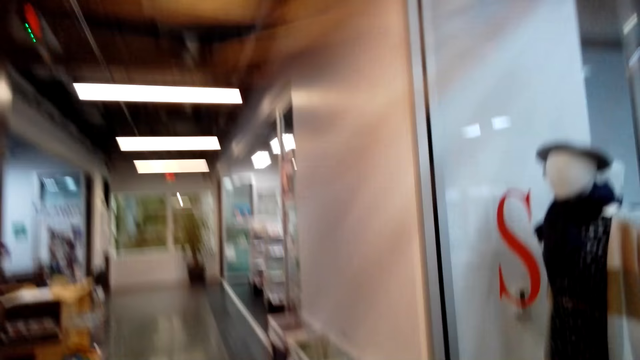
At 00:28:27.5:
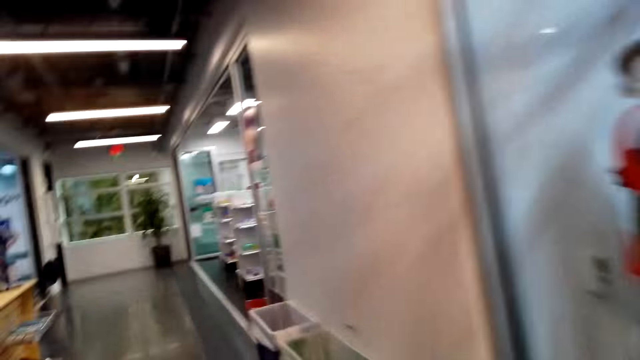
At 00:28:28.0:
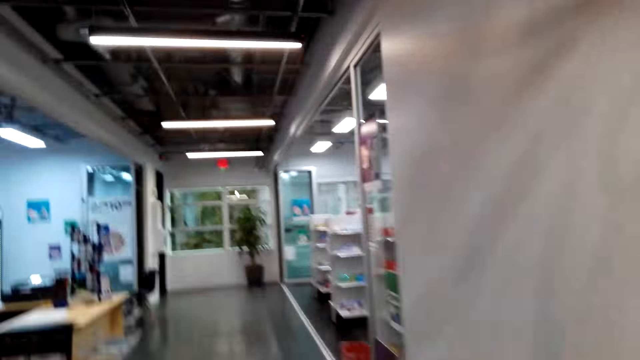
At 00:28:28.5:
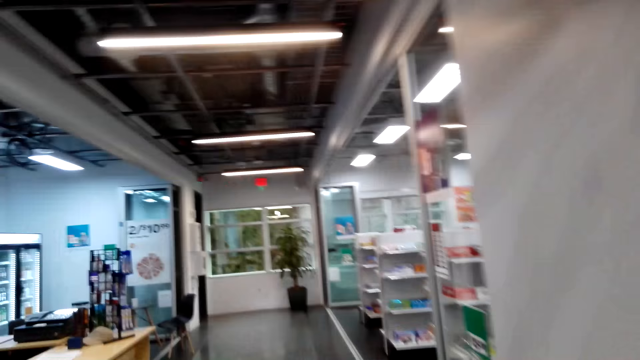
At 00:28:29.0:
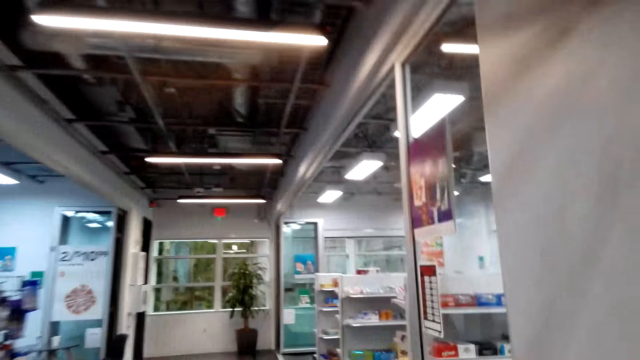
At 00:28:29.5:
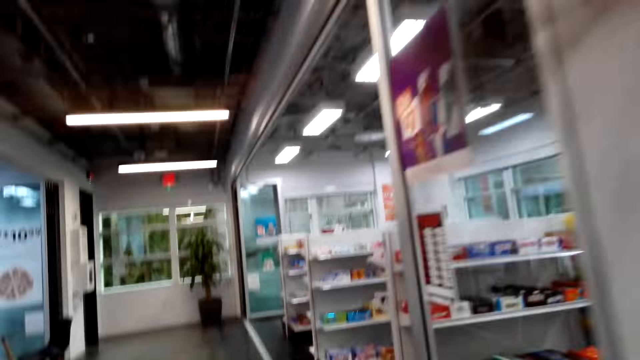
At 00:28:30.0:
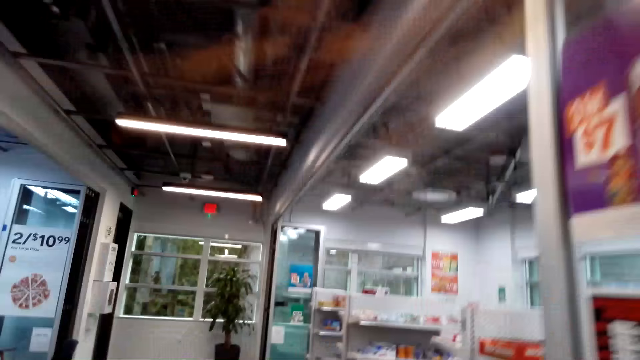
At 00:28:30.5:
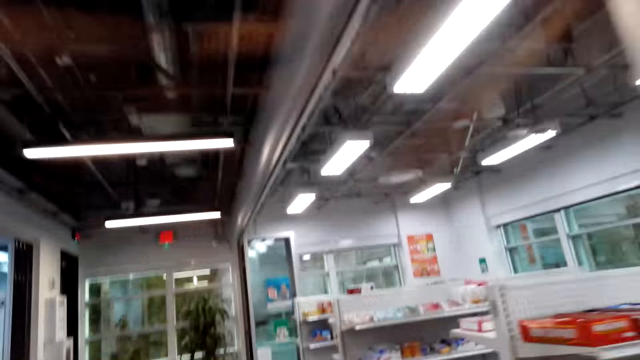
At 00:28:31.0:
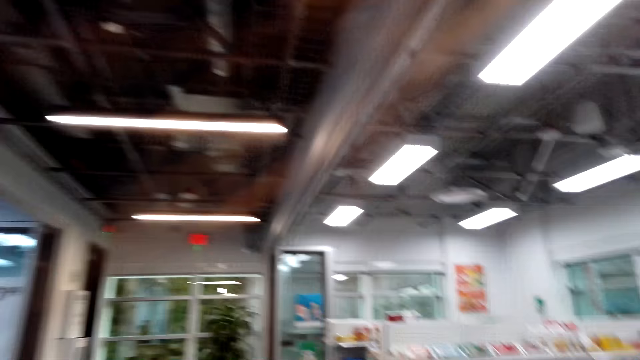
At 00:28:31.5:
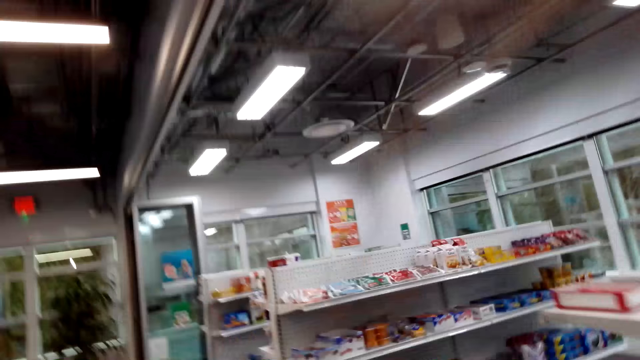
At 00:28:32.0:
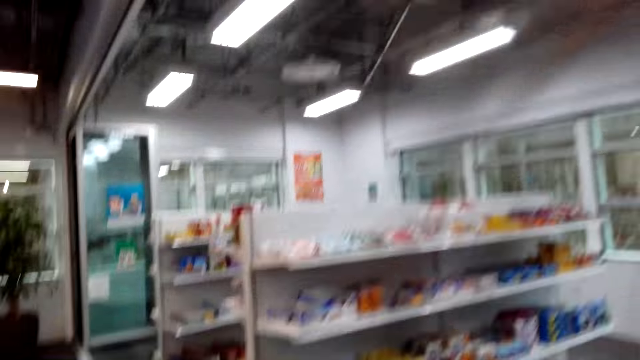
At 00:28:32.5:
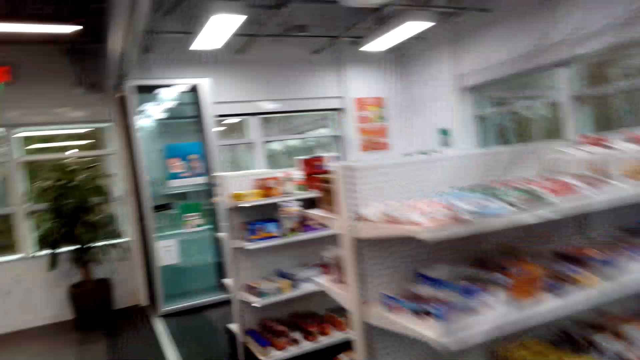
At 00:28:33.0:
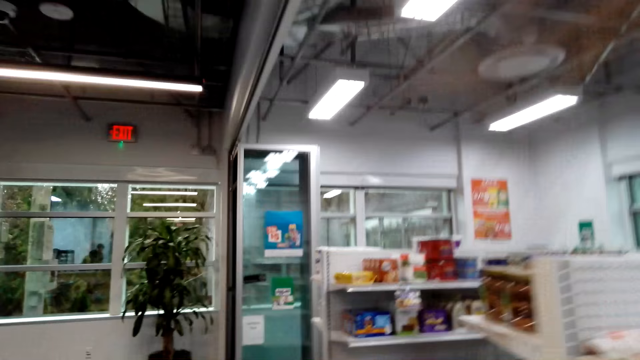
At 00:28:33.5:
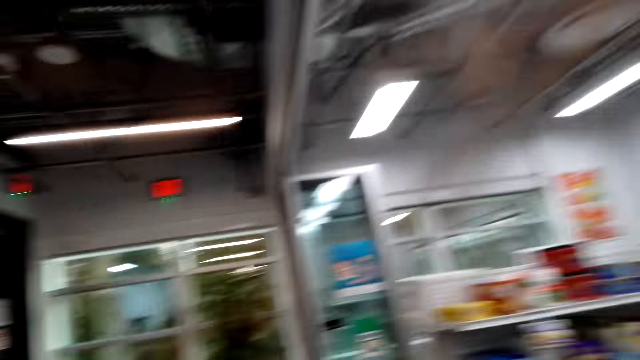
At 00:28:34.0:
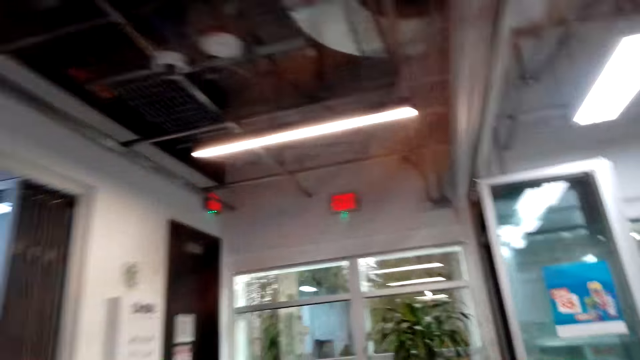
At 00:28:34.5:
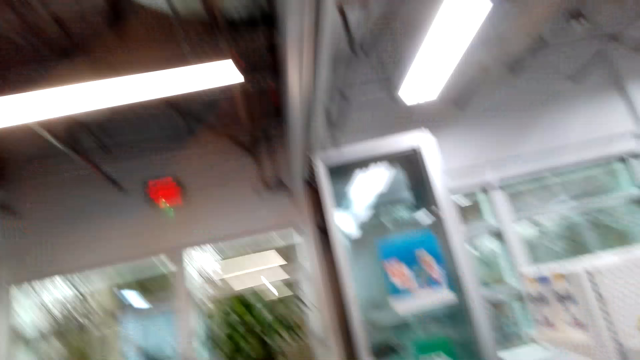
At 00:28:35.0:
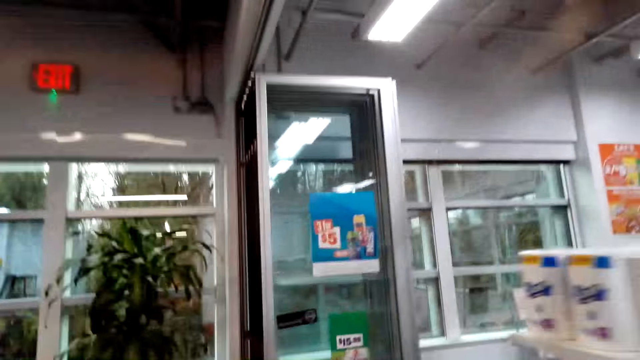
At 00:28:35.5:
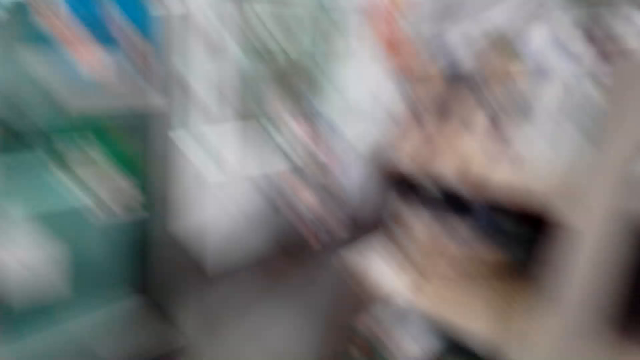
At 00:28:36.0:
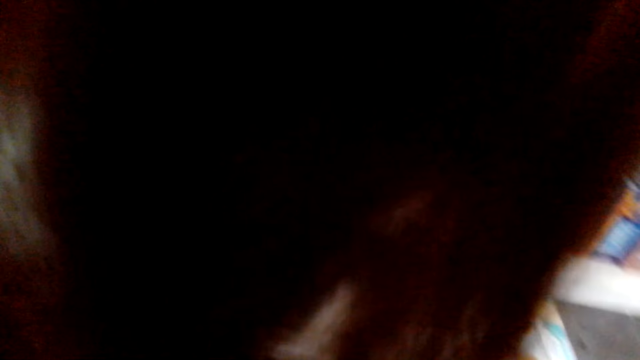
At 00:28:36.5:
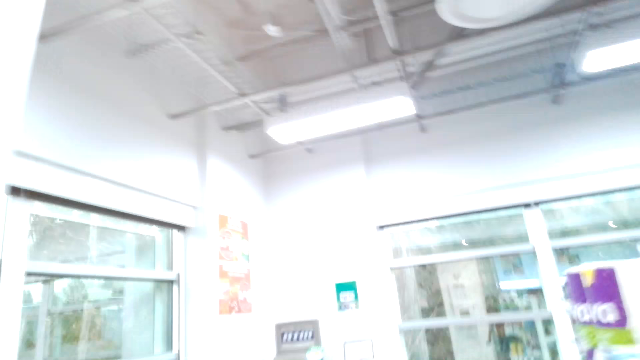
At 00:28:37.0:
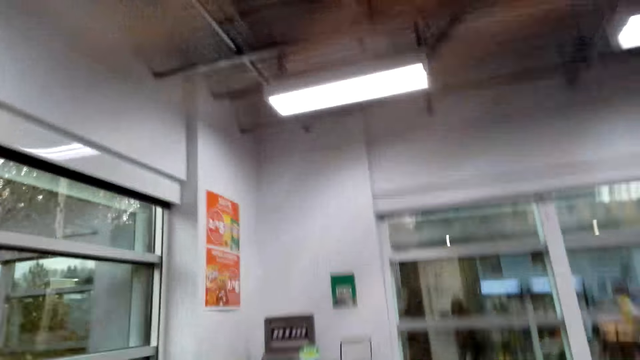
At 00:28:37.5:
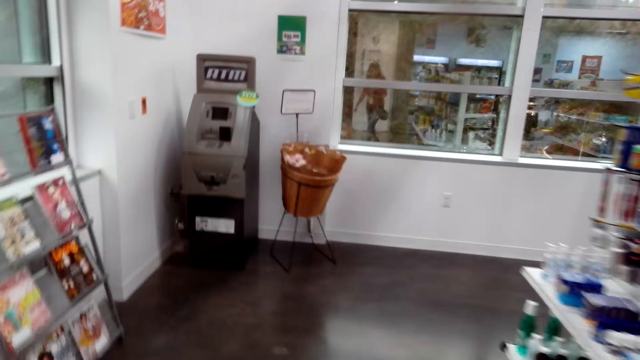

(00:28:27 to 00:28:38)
The camera wearer talks to the man.

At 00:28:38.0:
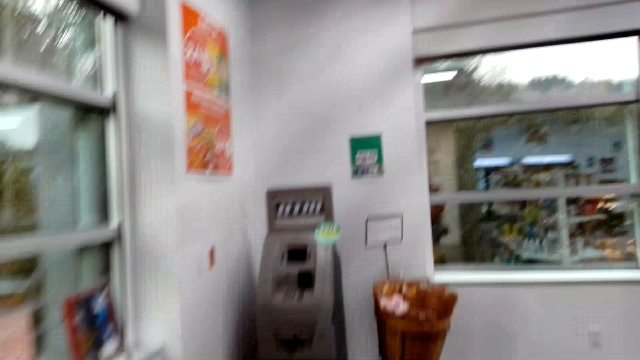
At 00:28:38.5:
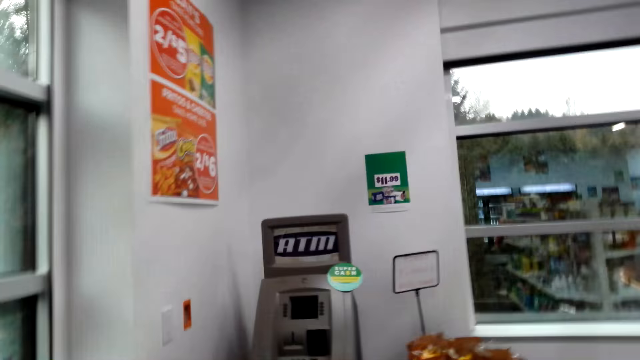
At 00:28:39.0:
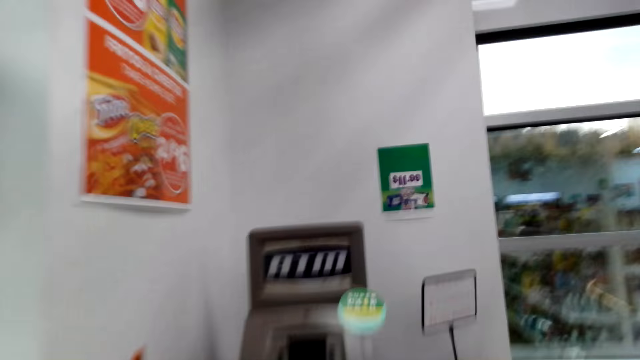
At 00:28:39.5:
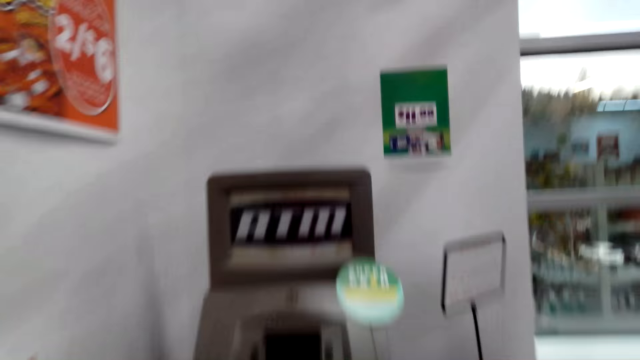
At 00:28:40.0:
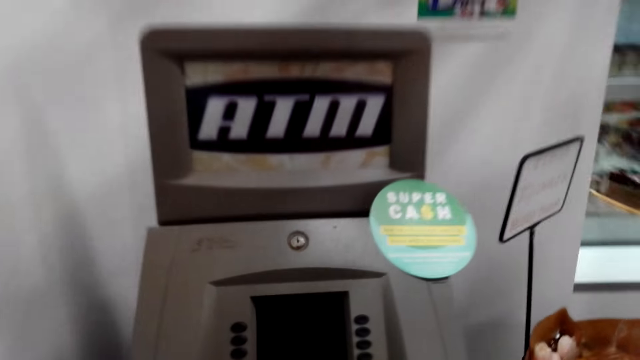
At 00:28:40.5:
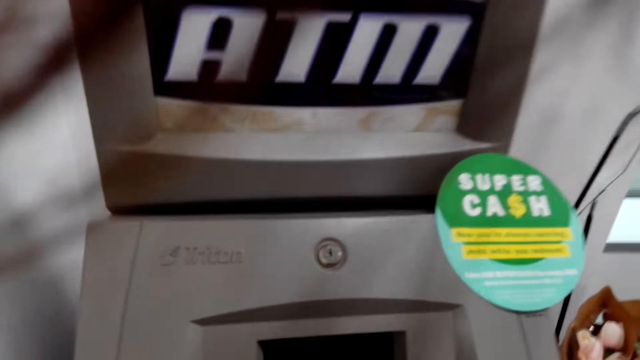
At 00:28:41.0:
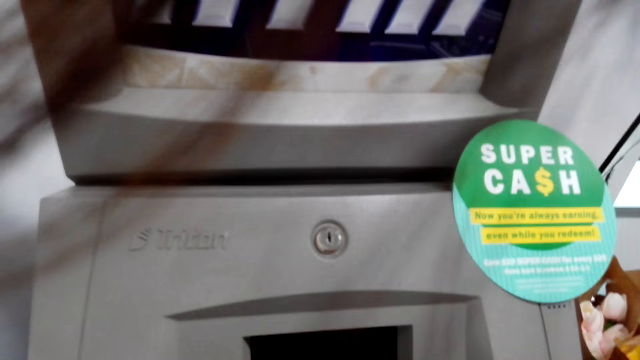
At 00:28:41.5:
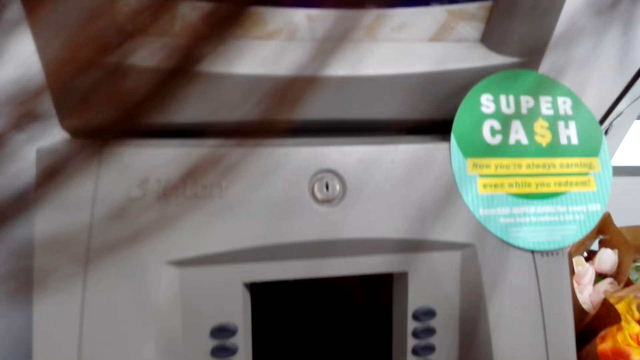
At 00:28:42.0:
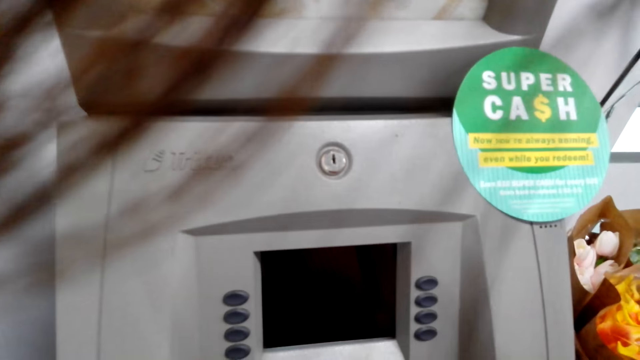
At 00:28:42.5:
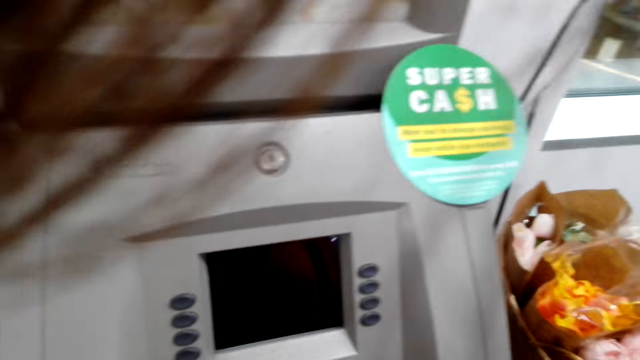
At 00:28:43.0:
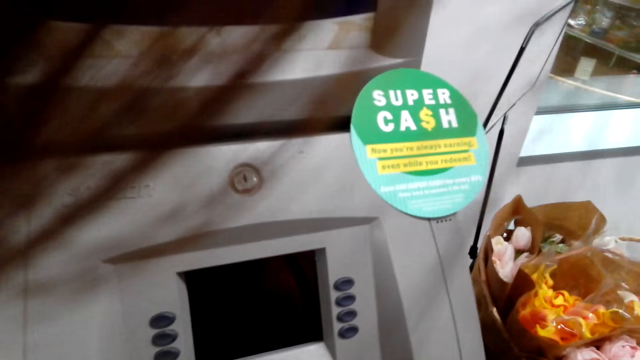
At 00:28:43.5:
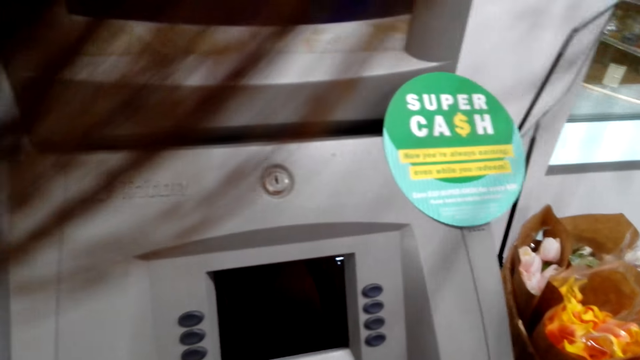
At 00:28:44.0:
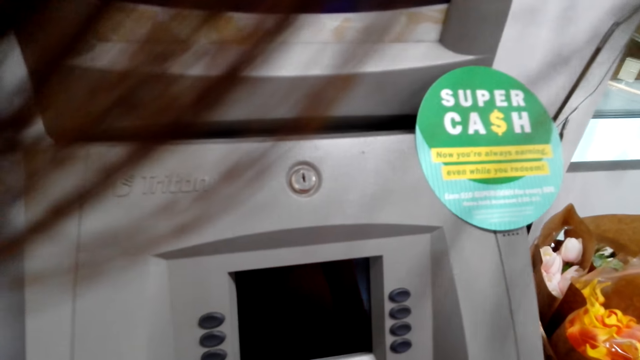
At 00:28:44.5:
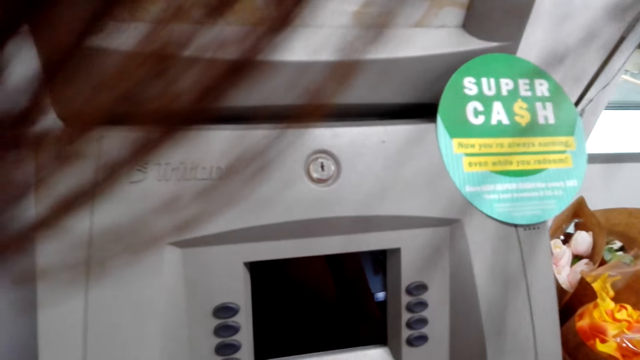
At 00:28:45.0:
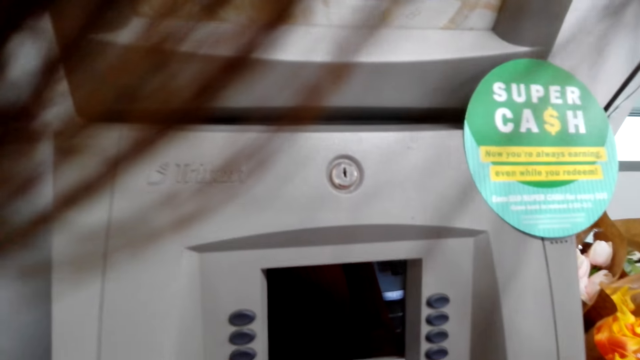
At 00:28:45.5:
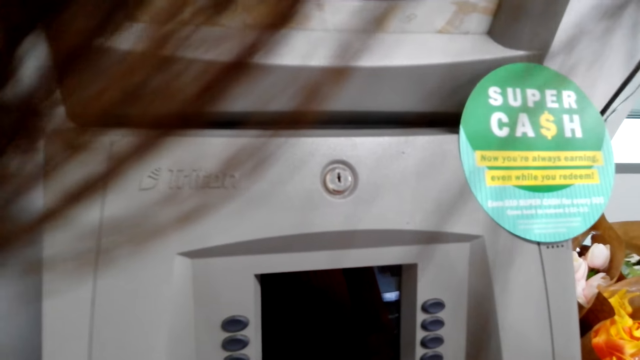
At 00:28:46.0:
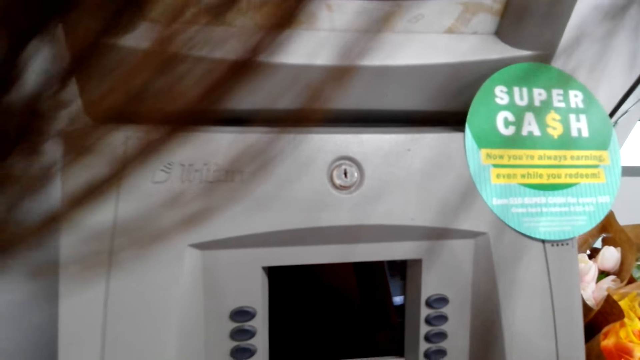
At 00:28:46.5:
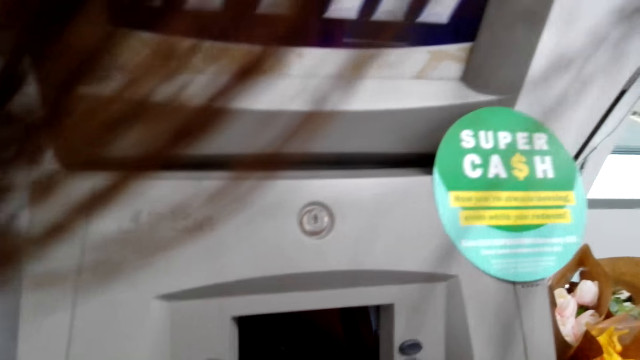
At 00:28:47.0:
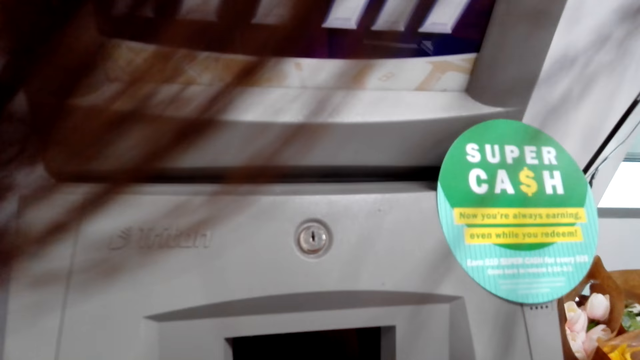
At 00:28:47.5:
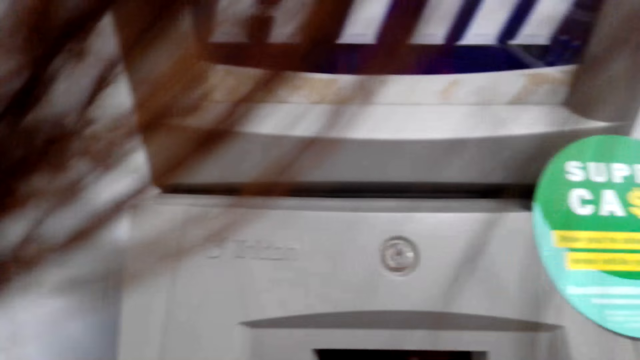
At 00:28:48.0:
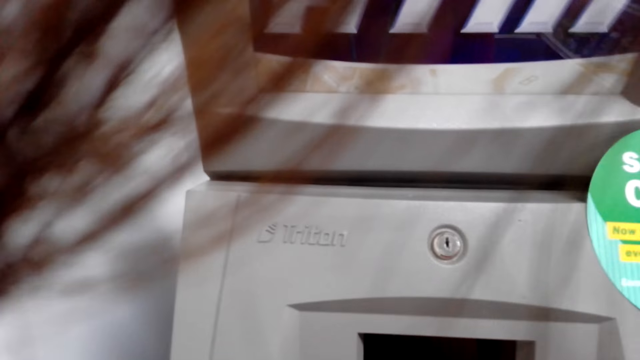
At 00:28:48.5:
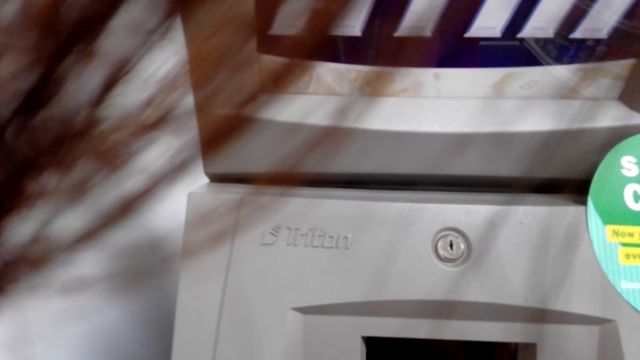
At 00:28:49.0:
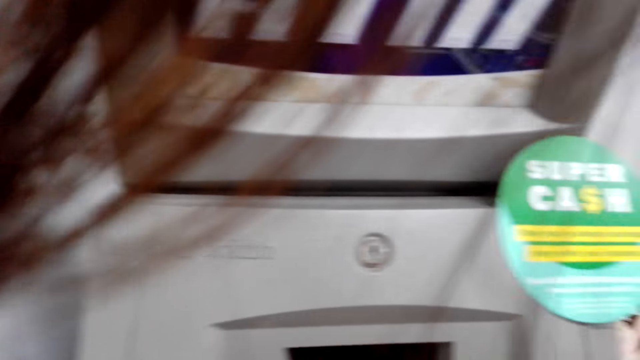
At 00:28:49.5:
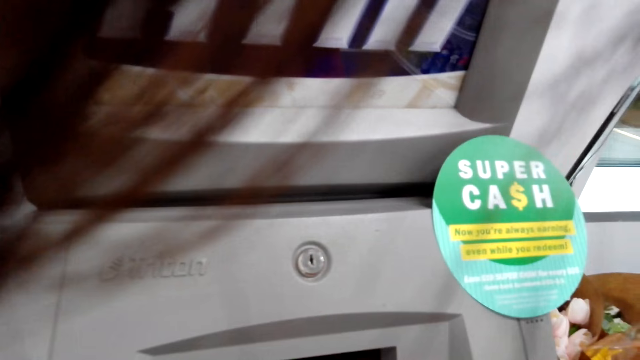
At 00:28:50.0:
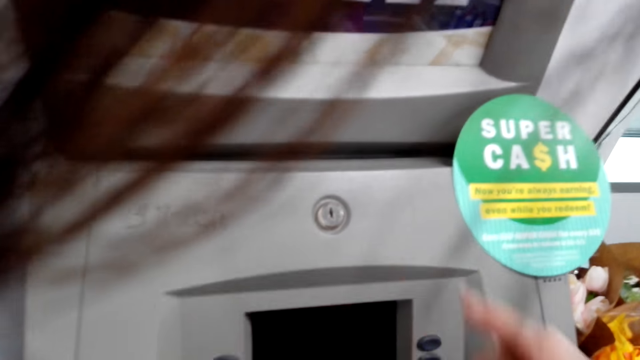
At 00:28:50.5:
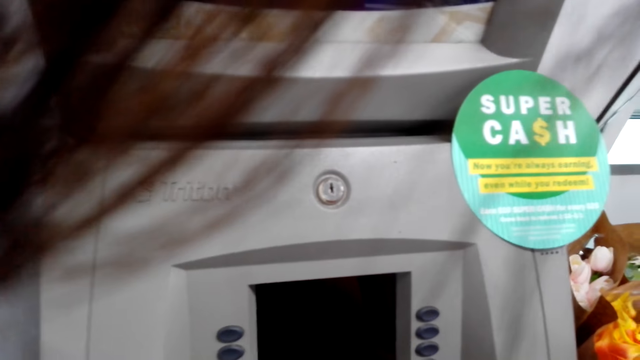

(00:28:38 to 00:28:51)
The camera wearer stops at the ATM machine. They type on the ATM machine.
